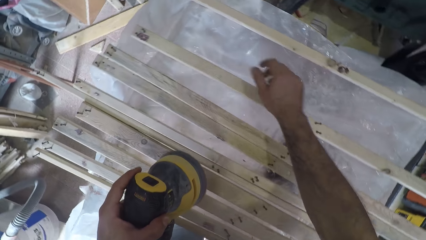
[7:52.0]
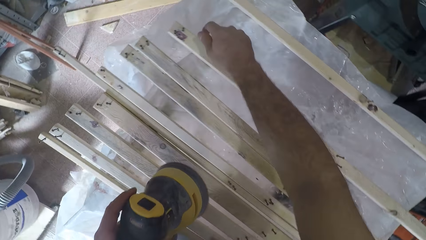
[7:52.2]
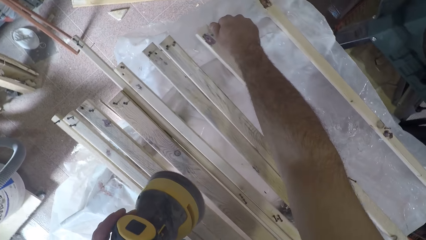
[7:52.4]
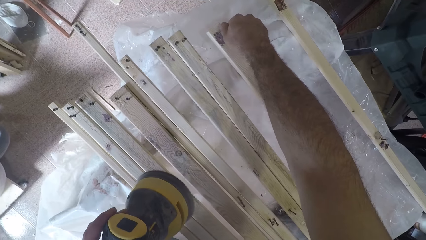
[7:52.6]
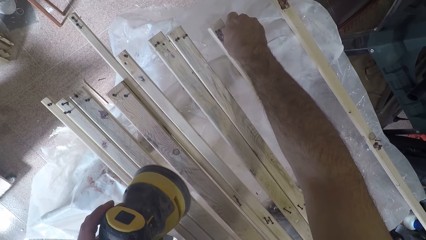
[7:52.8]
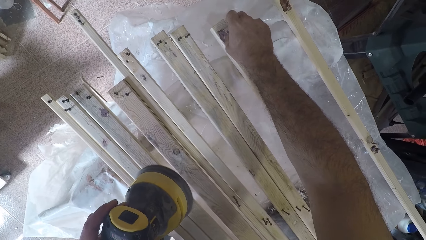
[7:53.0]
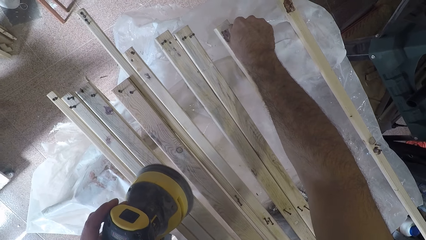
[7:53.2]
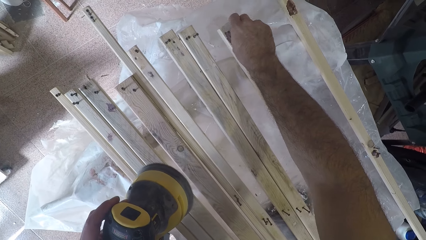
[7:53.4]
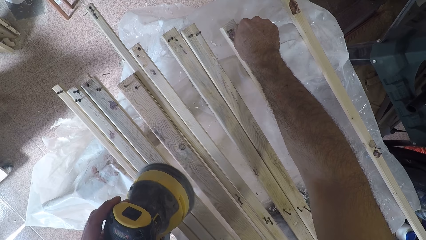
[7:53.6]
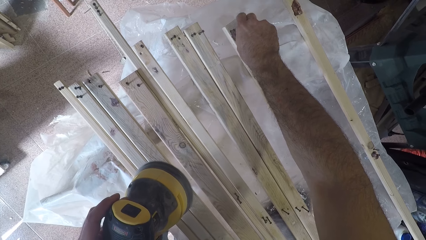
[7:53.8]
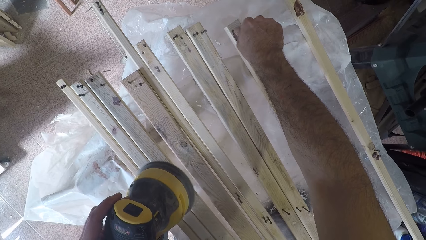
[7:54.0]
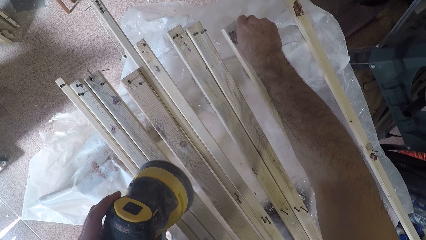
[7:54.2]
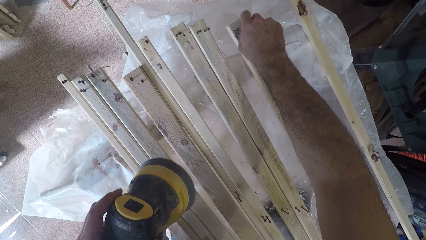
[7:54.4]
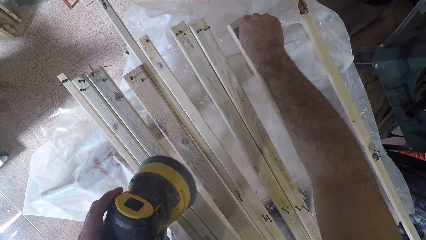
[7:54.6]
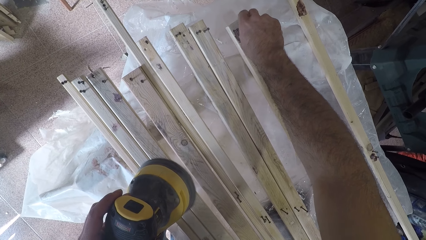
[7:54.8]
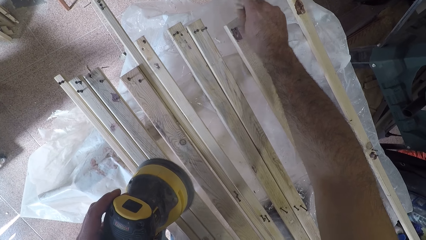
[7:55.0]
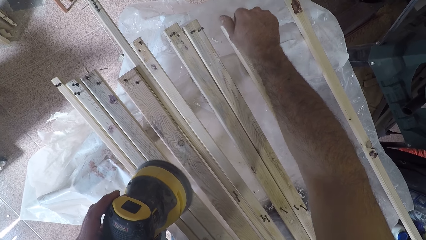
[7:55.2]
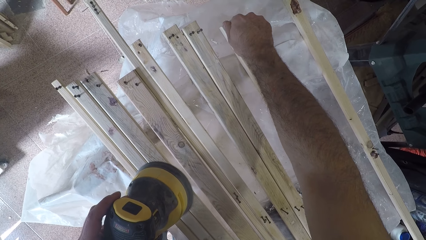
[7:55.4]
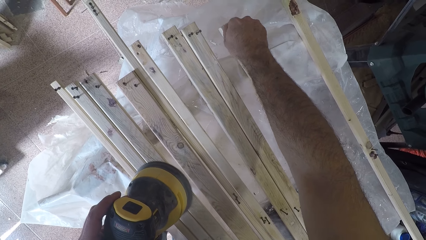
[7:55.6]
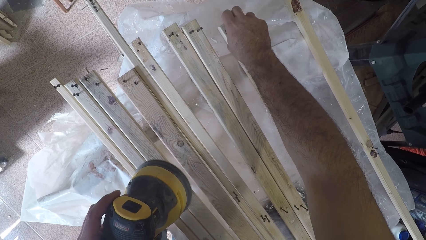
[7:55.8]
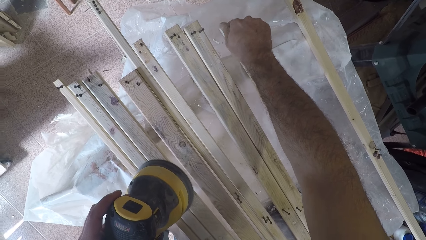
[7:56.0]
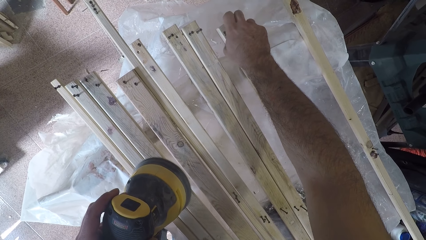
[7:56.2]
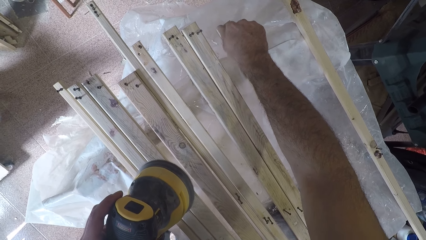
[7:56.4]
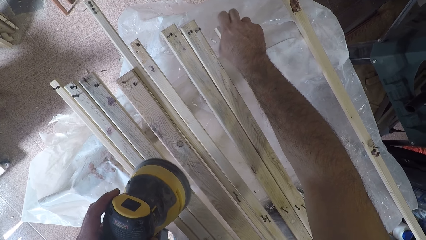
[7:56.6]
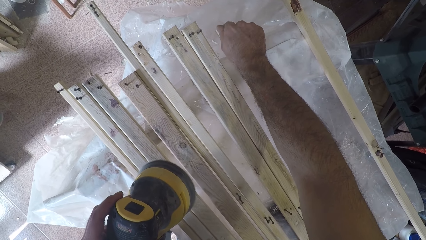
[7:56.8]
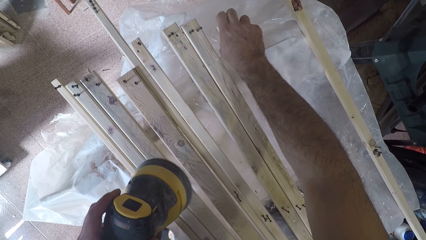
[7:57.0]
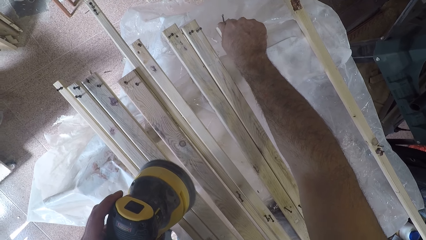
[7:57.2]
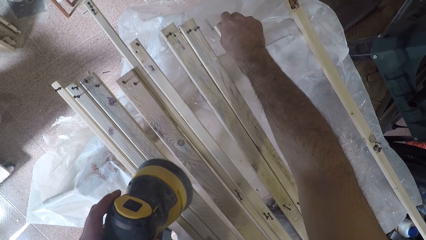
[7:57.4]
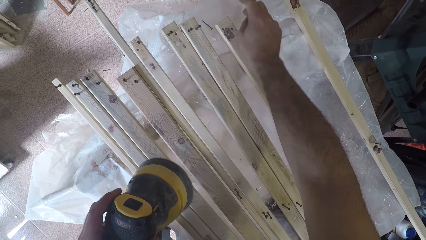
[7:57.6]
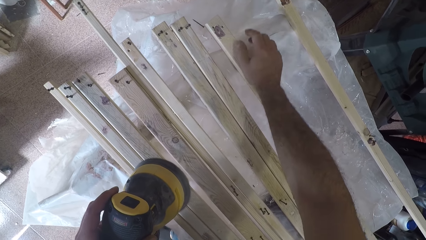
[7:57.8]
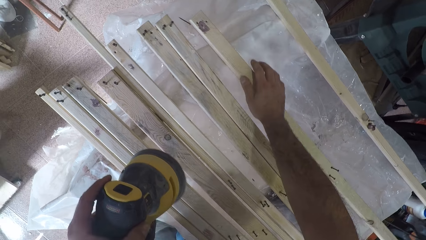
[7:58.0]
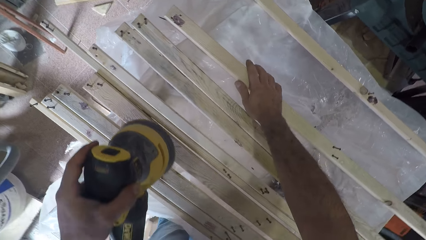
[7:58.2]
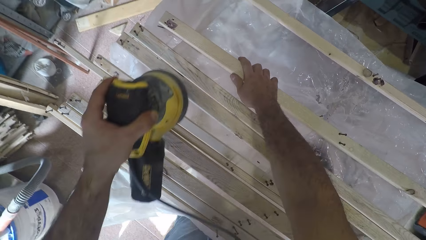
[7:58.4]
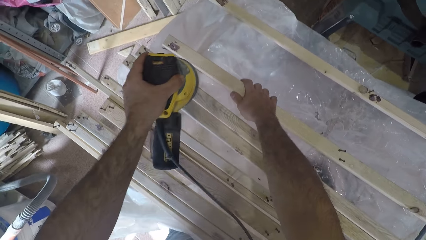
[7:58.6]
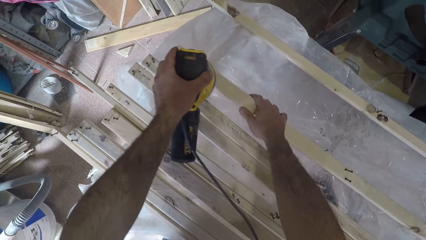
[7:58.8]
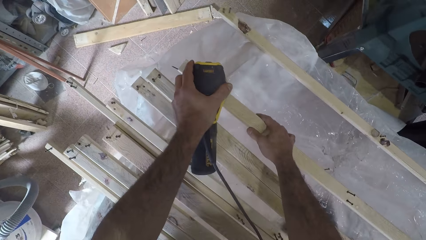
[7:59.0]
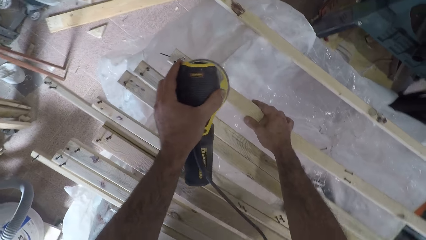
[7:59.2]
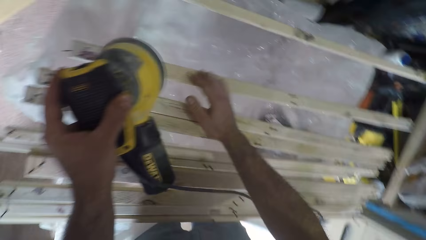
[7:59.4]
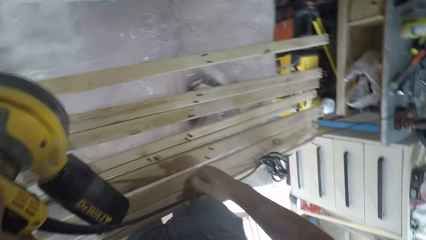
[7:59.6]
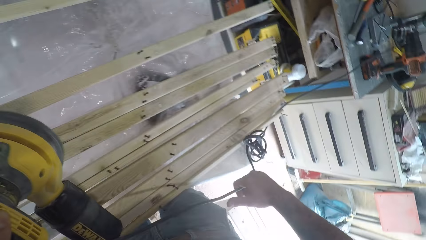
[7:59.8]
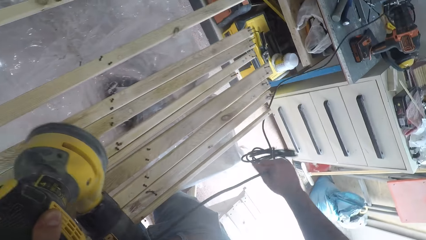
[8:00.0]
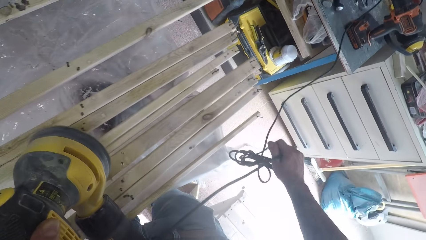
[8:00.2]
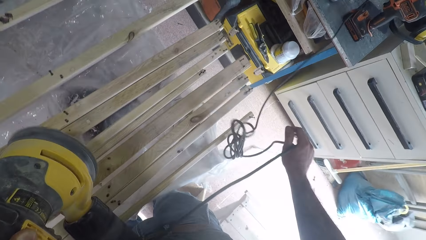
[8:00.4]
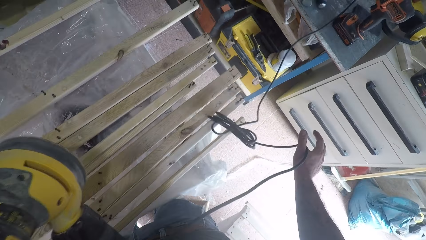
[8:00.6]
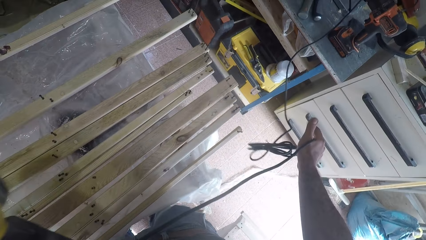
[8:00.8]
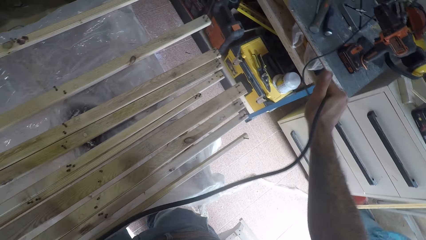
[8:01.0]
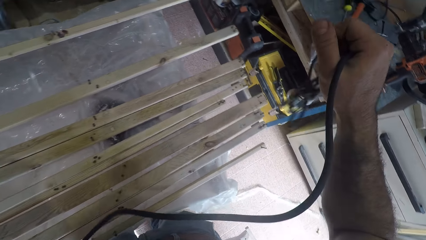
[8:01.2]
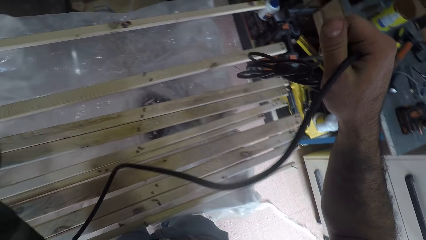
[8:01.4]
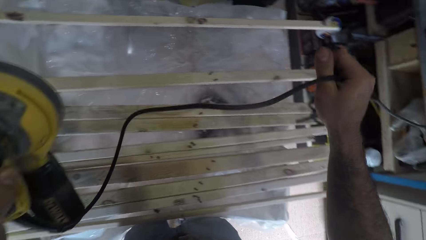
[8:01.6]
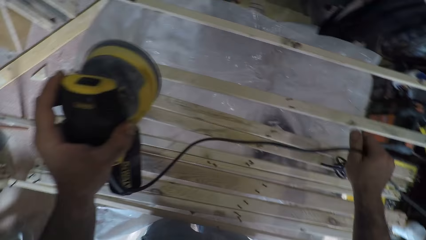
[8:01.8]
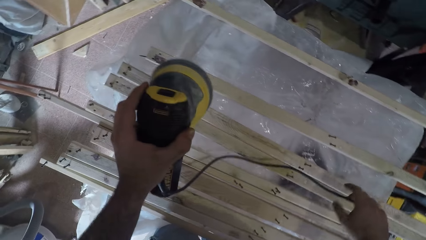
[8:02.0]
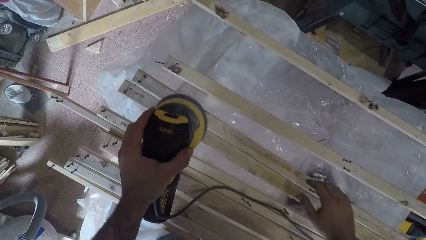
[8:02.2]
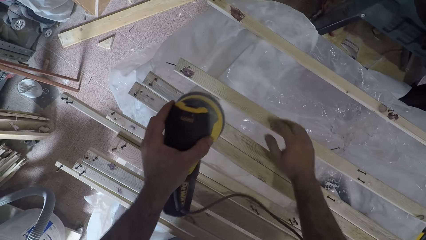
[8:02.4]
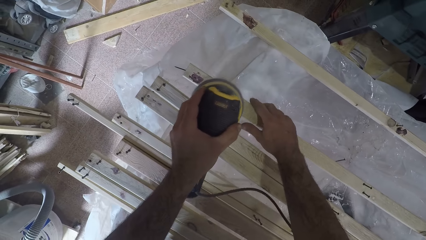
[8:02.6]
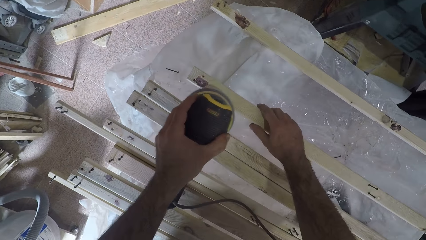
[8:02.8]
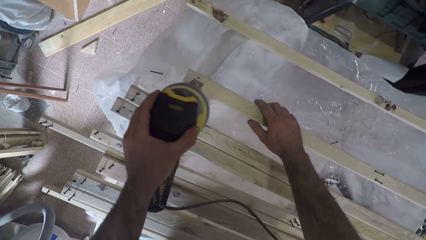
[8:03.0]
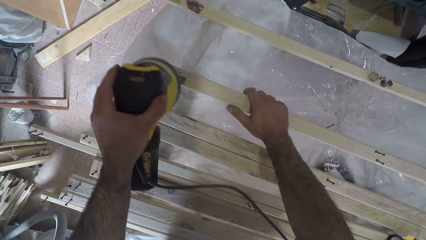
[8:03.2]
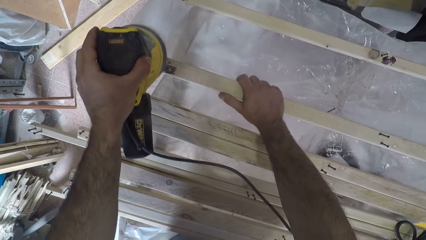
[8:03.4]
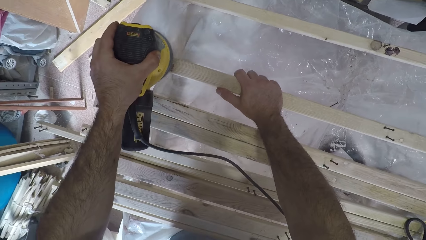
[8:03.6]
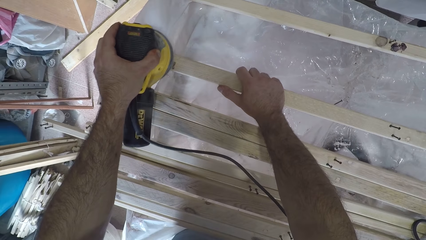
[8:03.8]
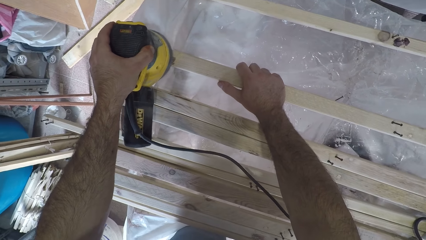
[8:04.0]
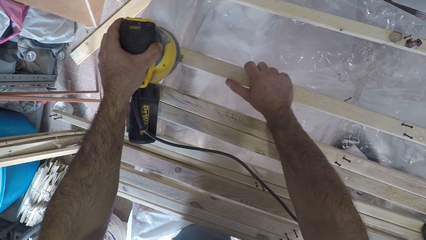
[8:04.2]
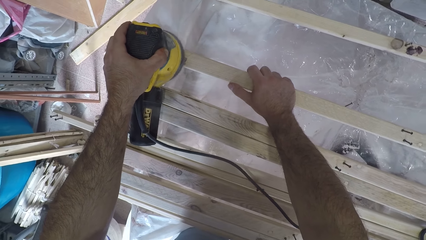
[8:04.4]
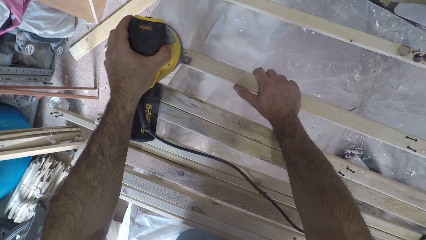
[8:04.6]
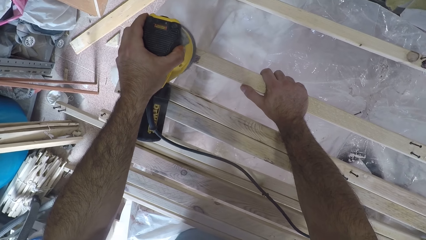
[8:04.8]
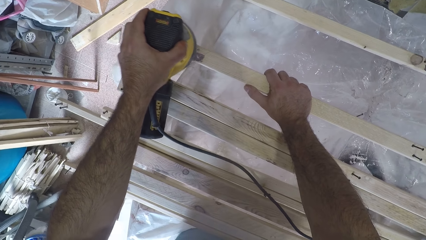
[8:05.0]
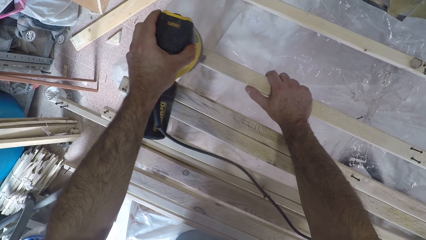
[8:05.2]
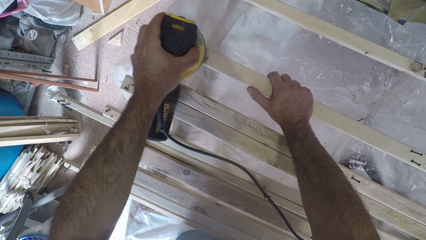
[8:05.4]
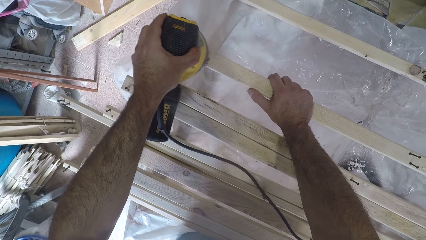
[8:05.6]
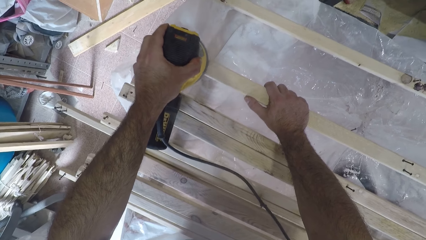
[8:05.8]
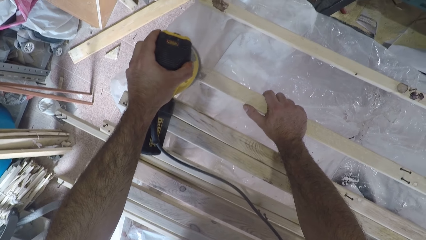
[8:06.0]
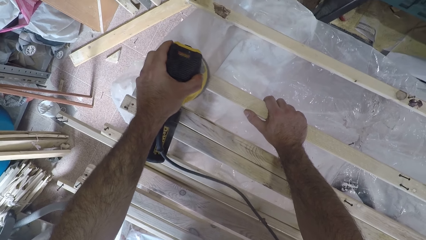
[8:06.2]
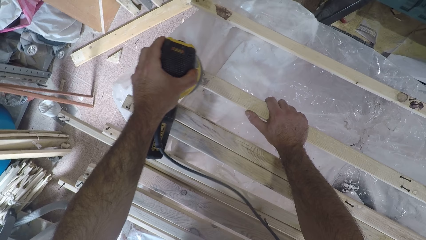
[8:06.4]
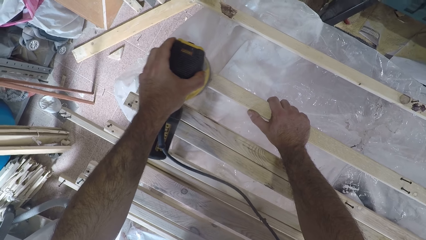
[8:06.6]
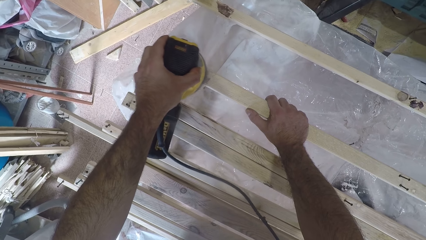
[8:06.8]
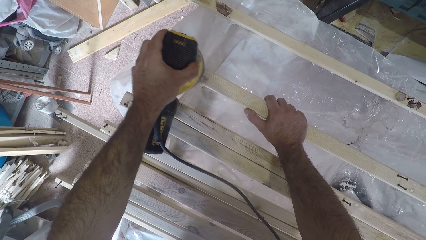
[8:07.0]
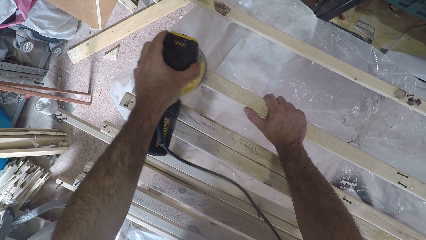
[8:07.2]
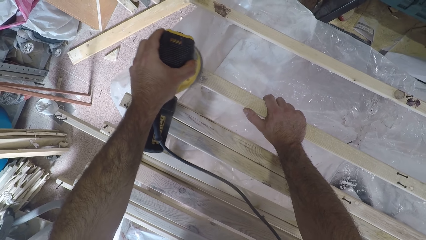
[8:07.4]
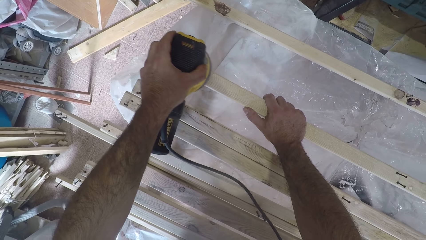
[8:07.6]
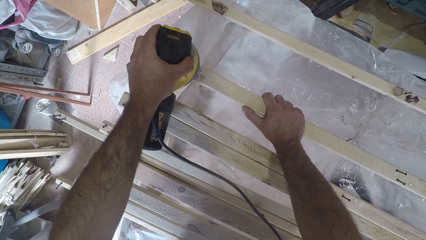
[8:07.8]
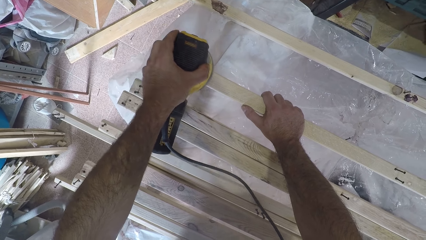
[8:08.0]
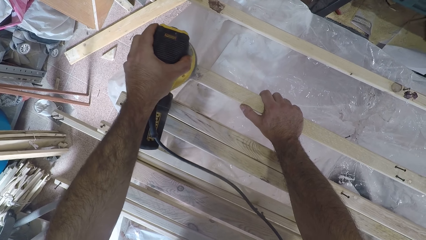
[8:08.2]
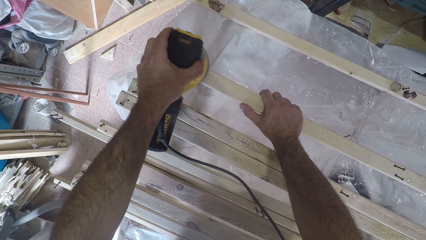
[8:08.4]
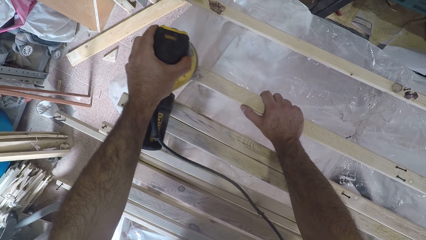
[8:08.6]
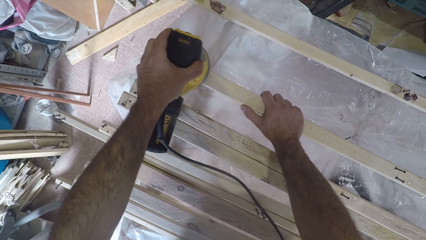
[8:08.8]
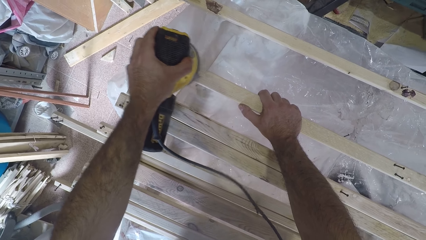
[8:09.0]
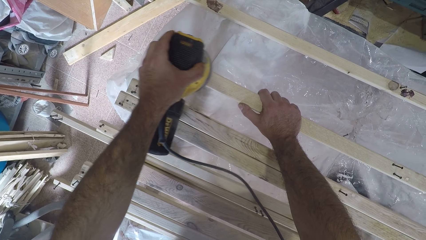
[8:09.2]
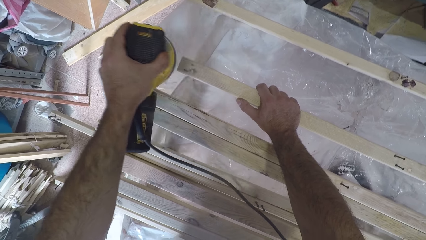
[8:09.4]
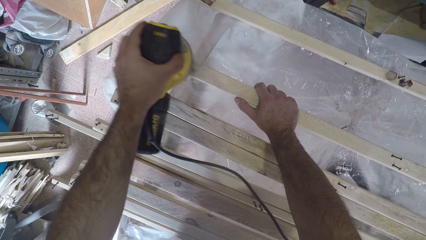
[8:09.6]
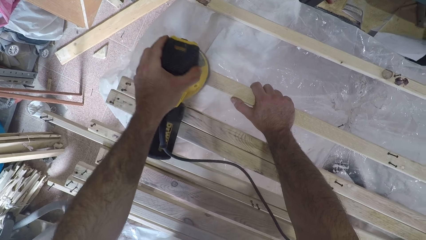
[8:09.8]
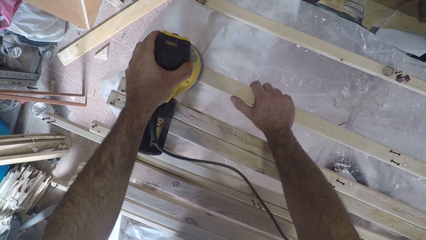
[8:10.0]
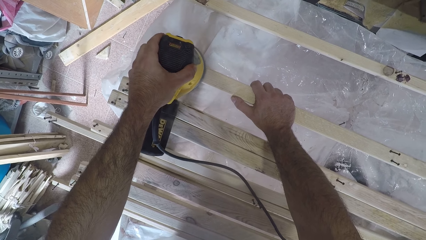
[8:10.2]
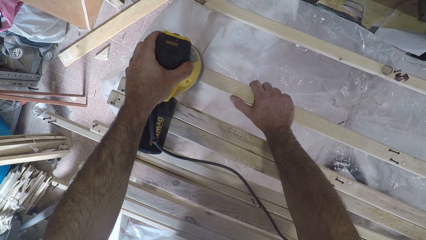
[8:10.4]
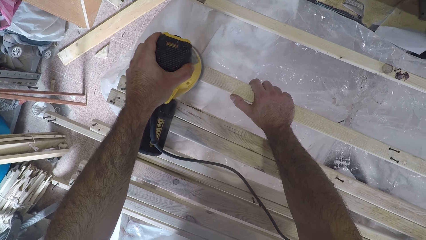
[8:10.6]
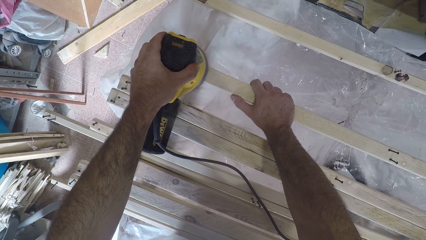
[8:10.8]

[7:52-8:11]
The camera wearer removes the nails on the top of the fourth wood plank. He opens the screw with his hand. He holds the wood with his hand. He stretches the brush oscillating tool or sander machine to the top of the fourth wood plank. He smoothens the wood using the sander machine. He adjusts the wire of the brush oscillating tool. He holds the wire. He places the wire on the wood planks. He adjusts the fourth wood plank to the right. He continues to brush the fourth wood plank with the brush oscillating tool.
